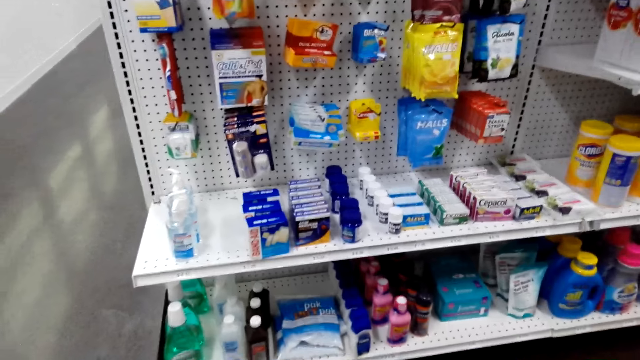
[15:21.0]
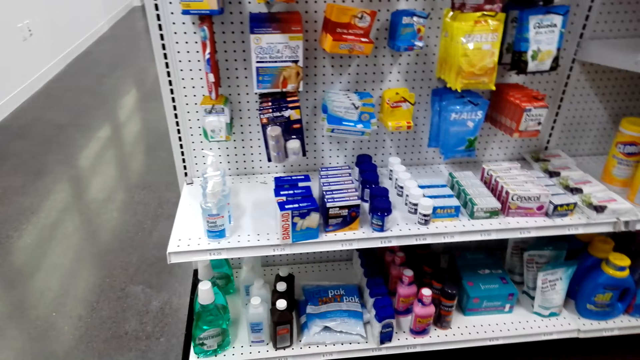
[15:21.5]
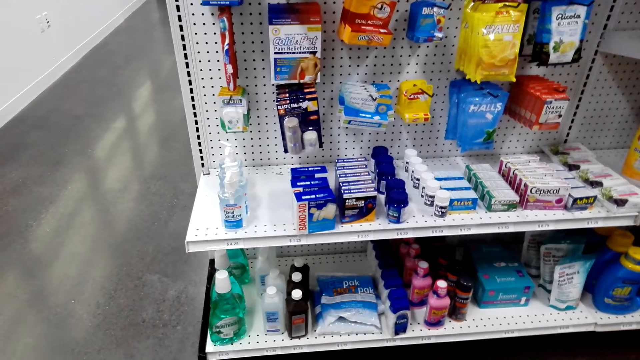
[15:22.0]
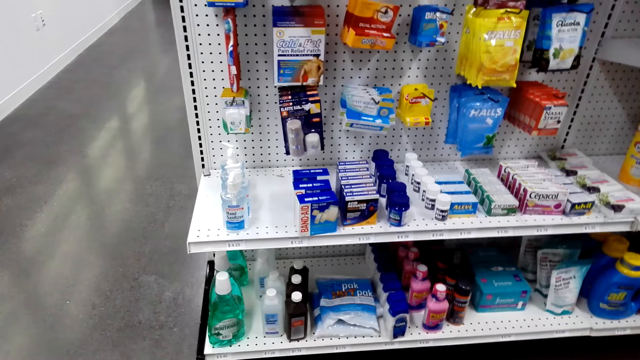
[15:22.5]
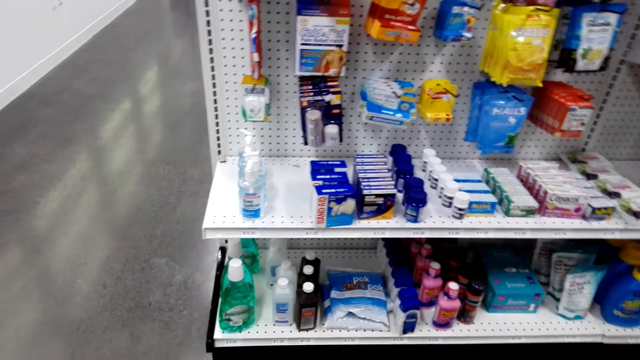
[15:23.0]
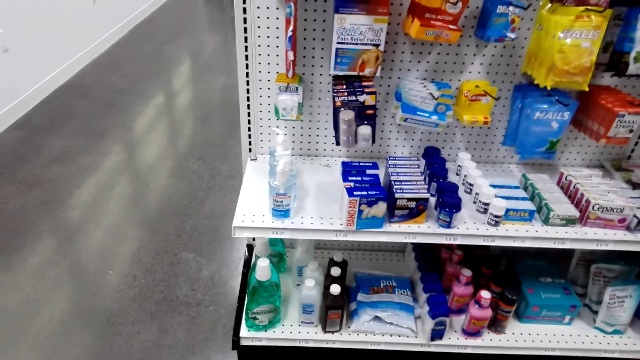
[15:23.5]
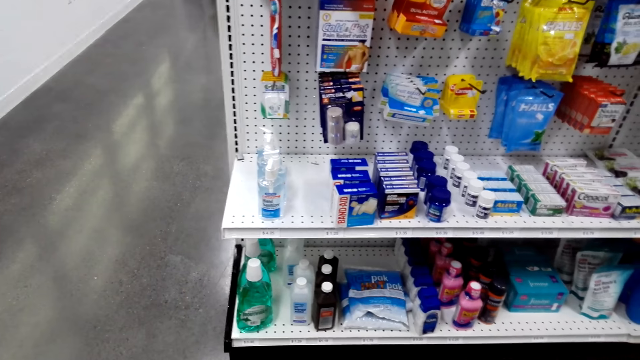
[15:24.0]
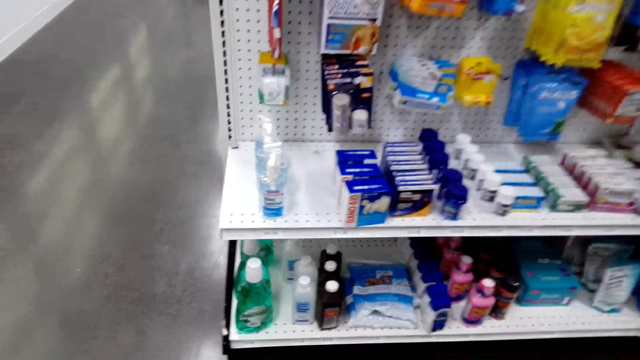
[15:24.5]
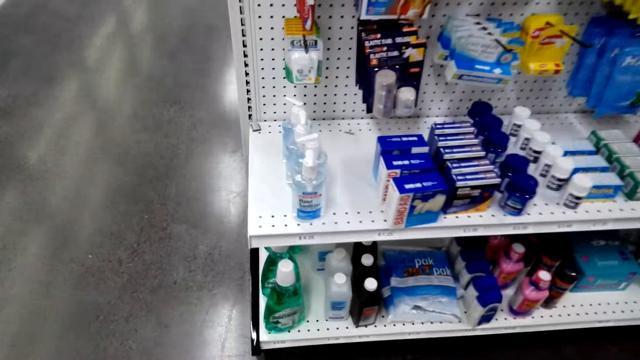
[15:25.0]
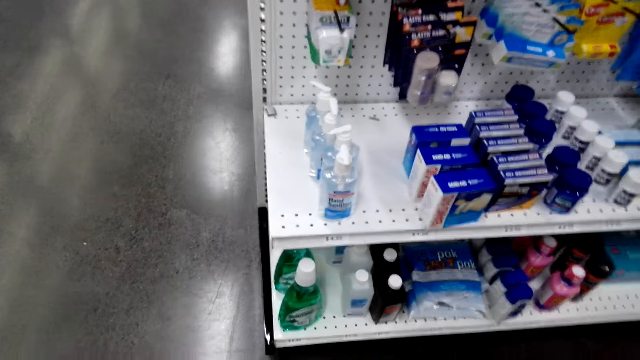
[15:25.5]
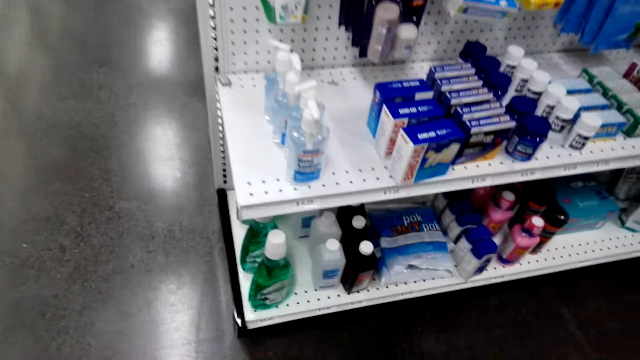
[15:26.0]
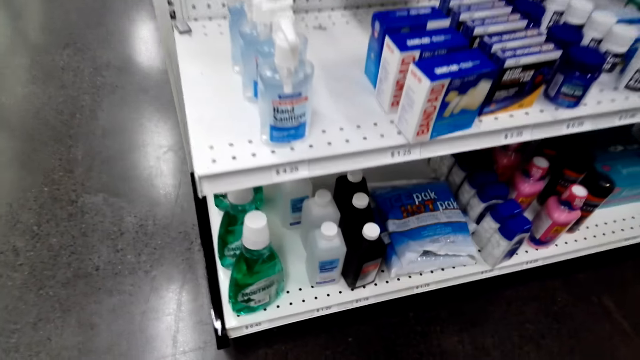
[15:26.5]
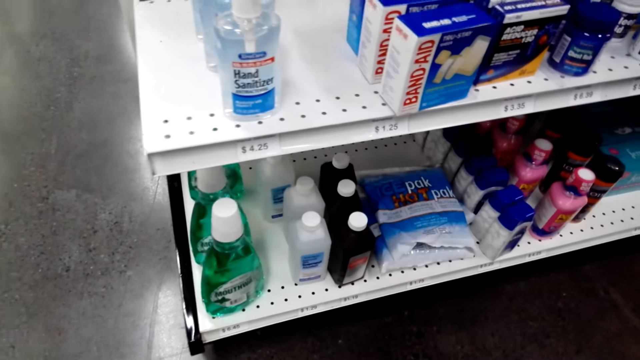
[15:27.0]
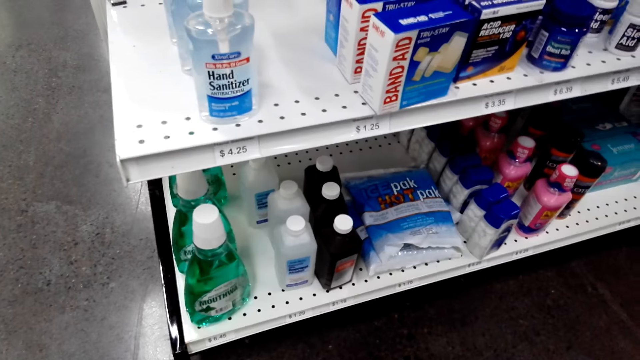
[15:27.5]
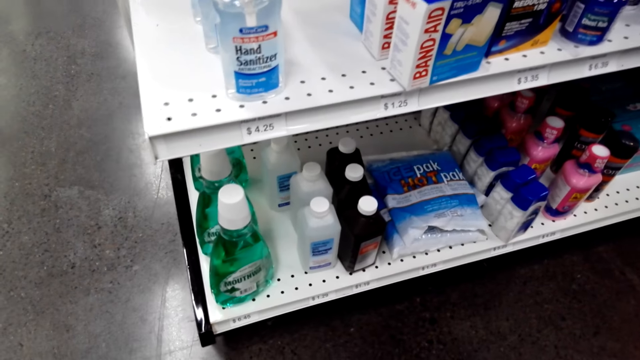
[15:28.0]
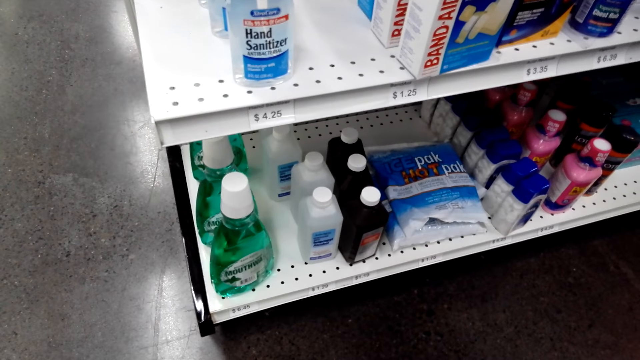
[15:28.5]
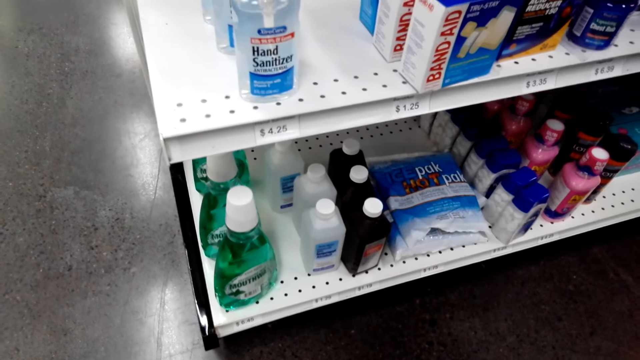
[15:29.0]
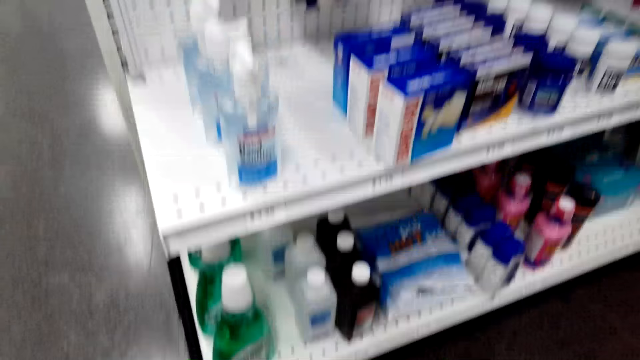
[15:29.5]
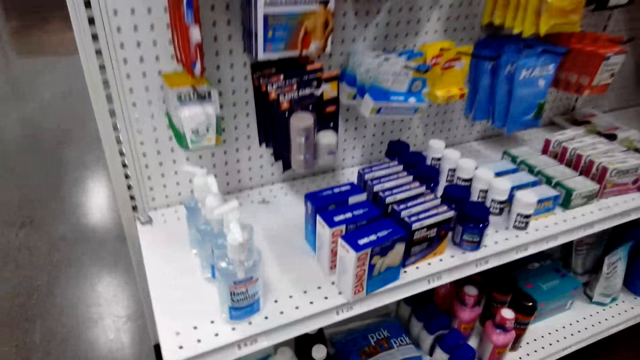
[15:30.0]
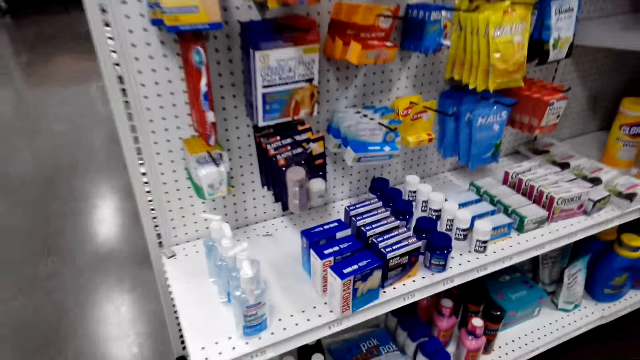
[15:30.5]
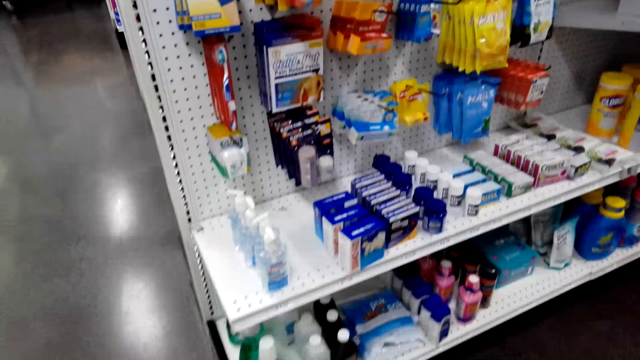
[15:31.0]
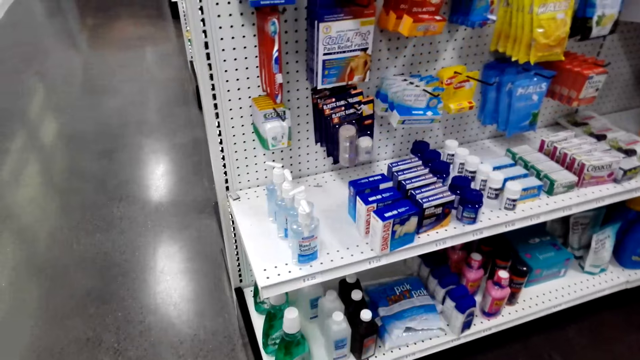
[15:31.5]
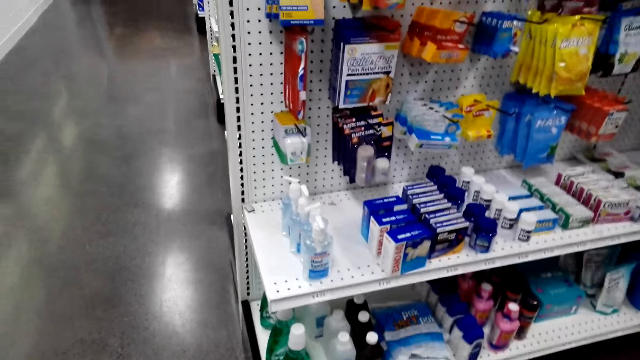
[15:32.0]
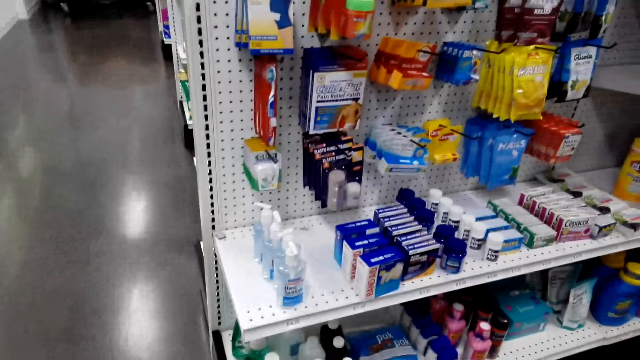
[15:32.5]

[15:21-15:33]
The camera wearer bends towards the supermarket shelving. They stand up. They look at items.

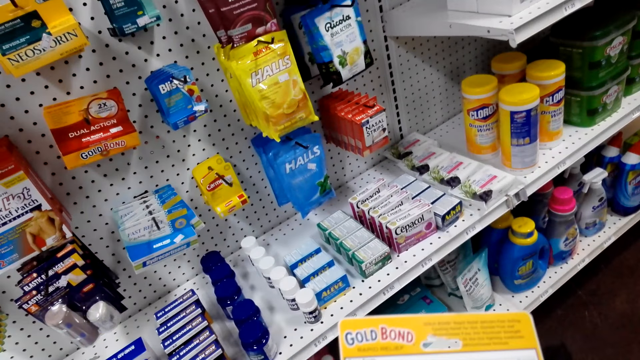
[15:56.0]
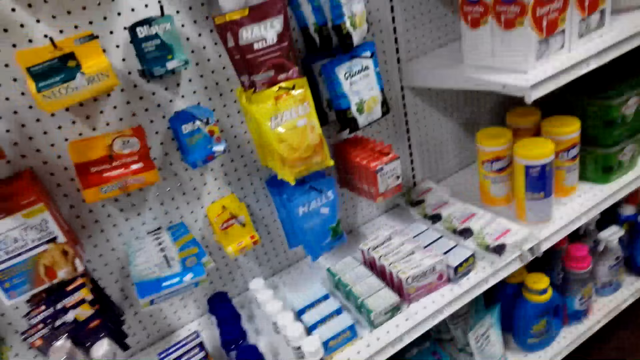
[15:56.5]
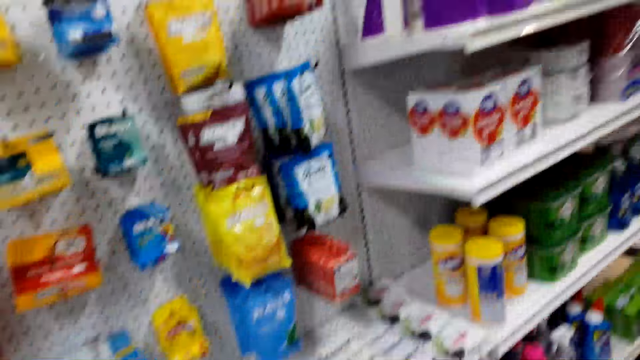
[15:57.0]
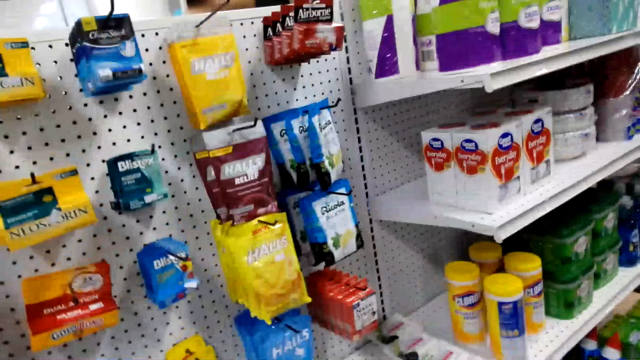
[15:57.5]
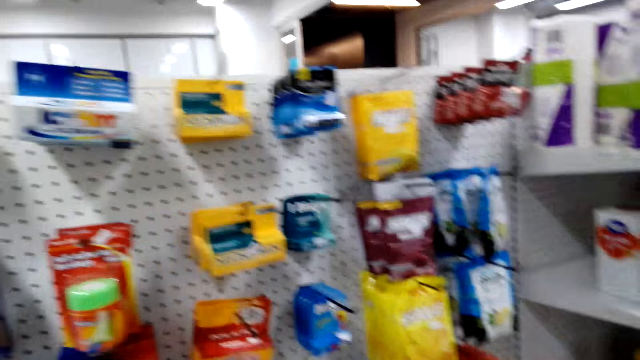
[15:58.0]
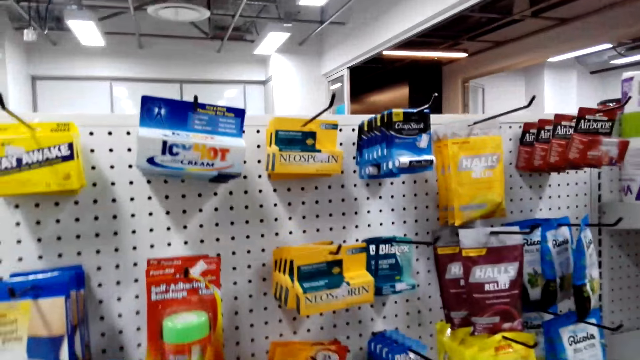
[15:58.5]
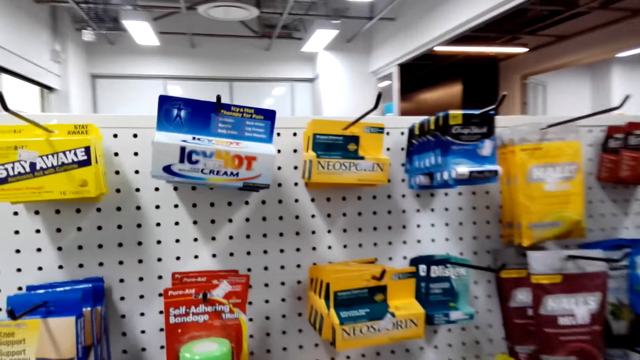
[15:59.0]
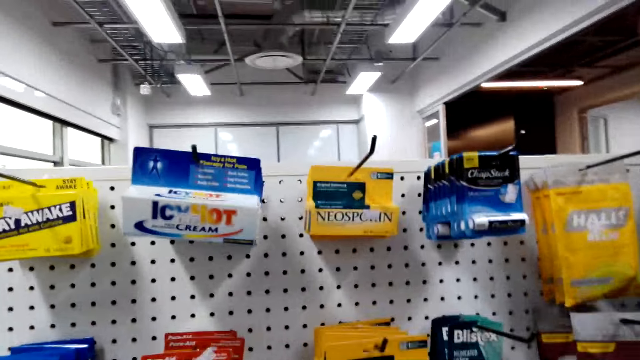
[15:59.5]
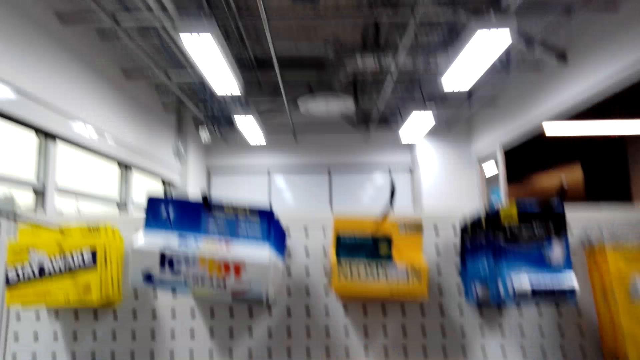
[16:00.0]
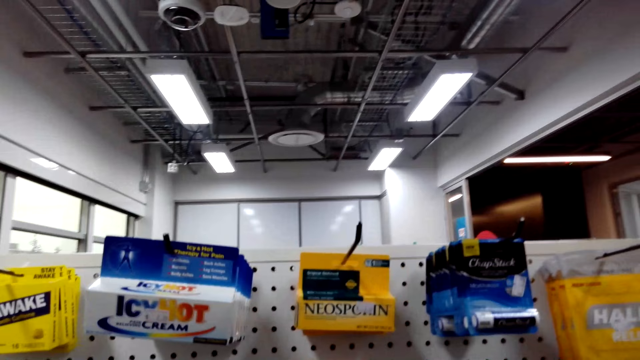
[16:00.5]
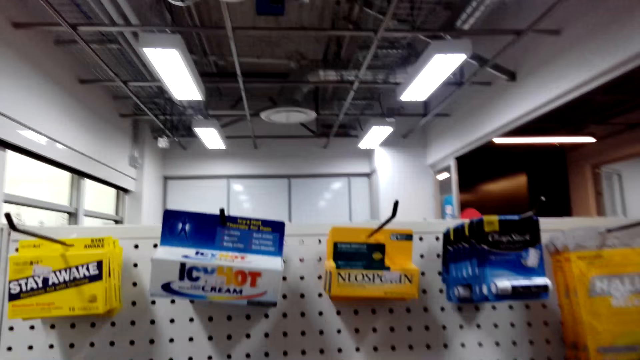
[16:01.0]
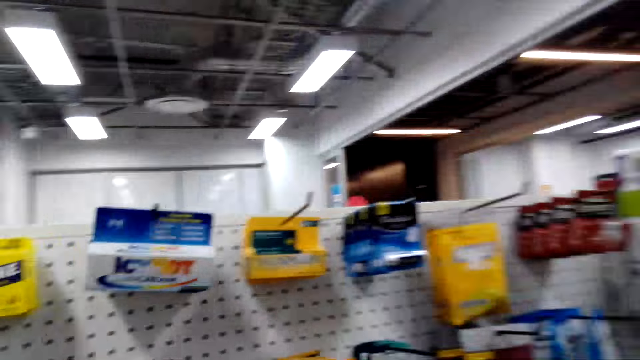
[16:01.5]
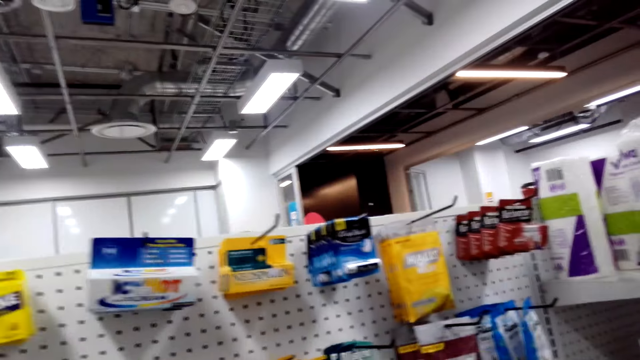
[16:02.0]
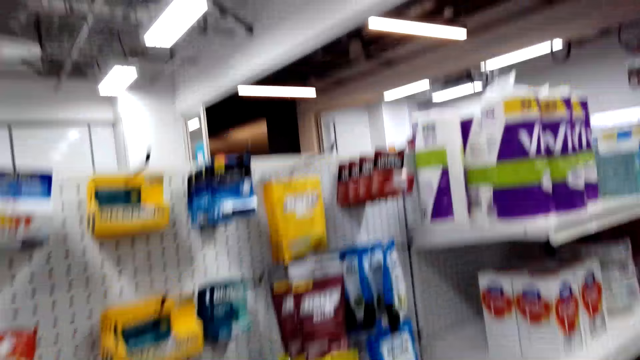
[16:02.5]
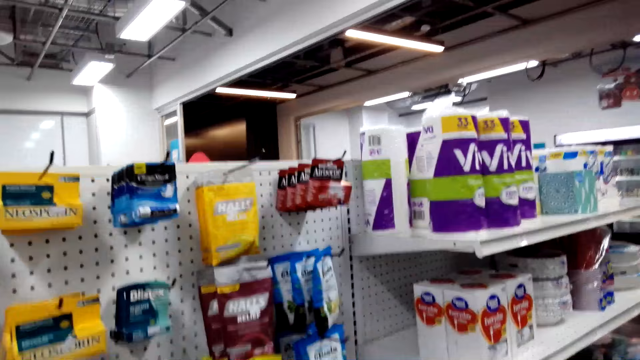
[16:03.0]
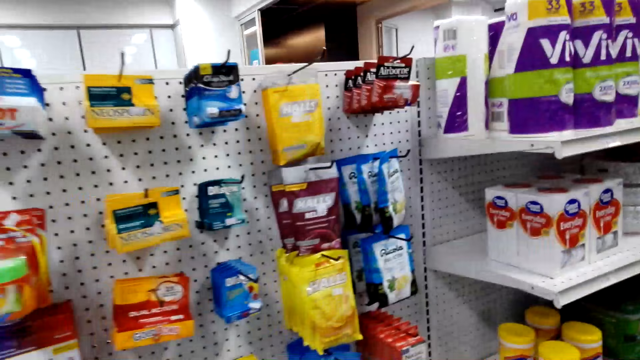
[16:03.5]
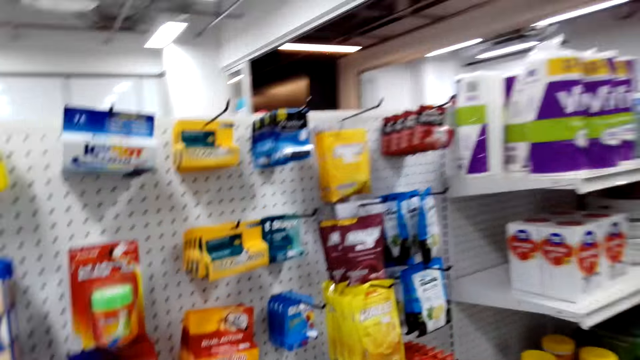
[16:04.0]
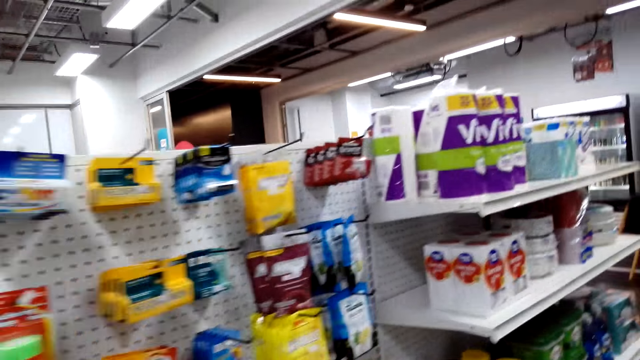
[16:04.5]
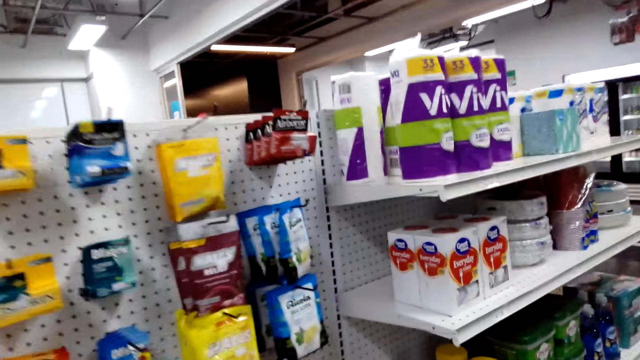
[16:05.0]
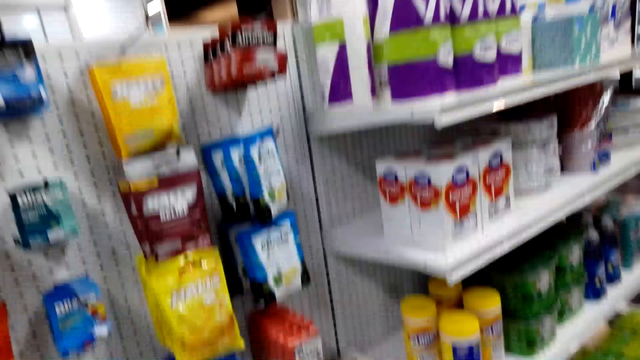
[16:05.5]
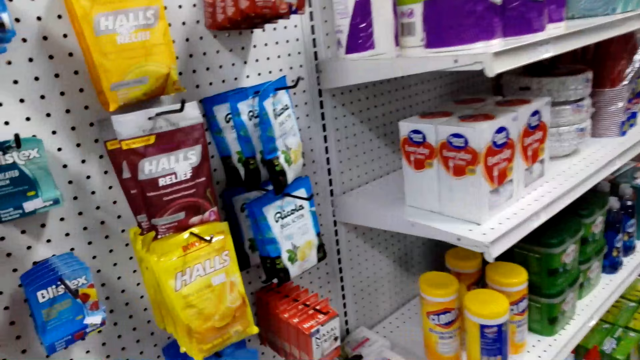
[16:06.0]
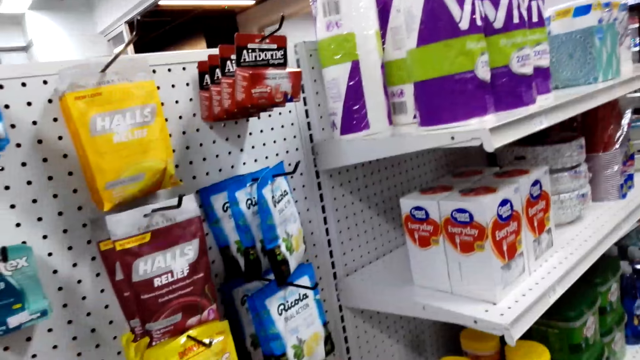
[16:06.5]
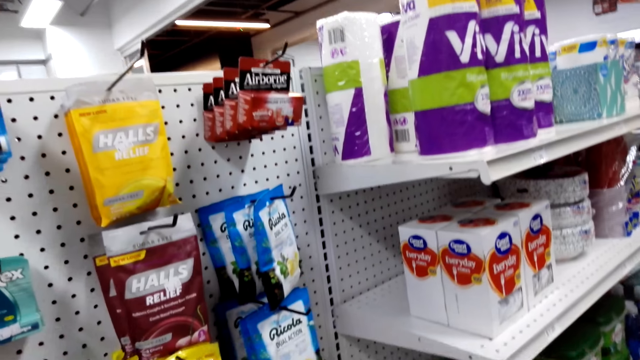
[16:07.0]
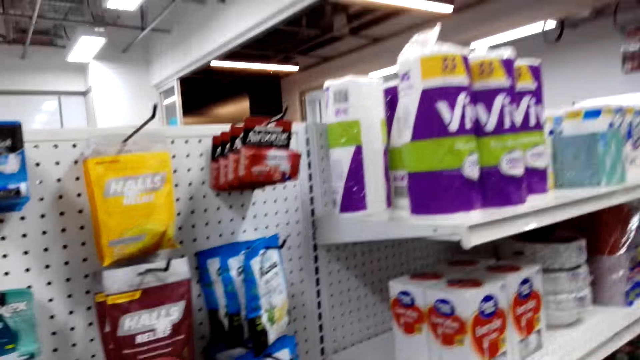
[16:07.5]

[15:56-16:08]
The camera wearer views items on a supermarket shelving. They look around.
